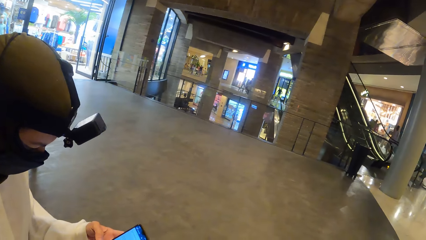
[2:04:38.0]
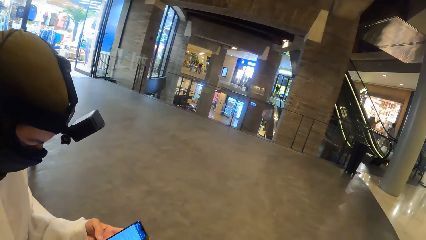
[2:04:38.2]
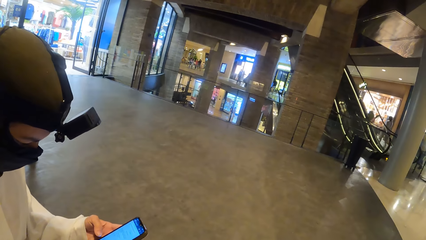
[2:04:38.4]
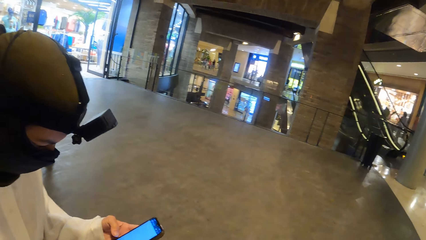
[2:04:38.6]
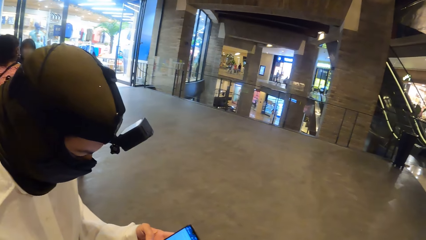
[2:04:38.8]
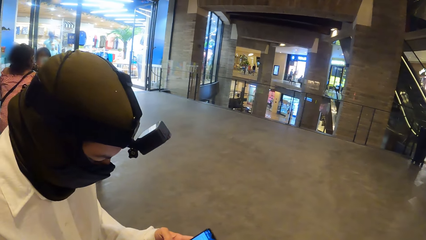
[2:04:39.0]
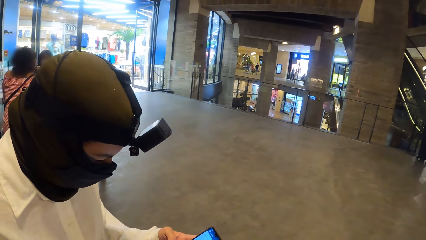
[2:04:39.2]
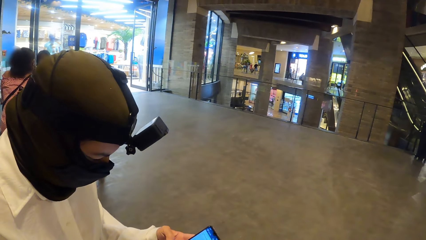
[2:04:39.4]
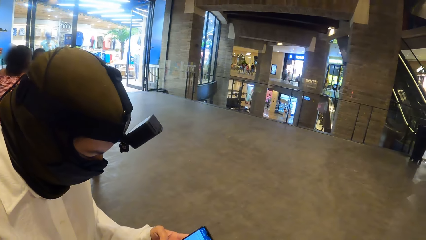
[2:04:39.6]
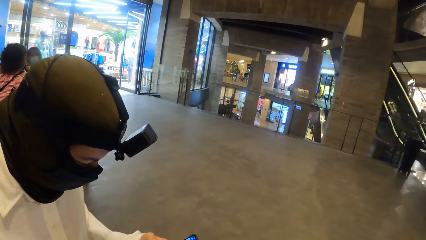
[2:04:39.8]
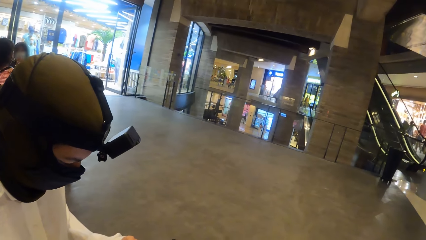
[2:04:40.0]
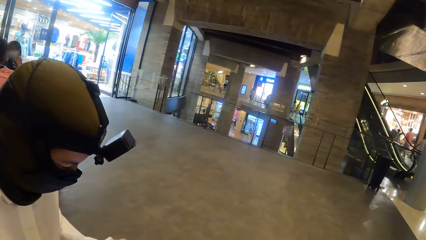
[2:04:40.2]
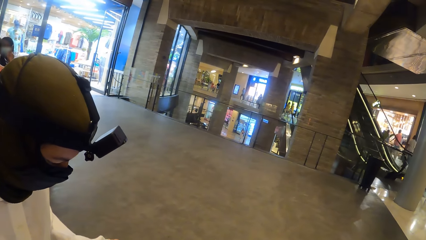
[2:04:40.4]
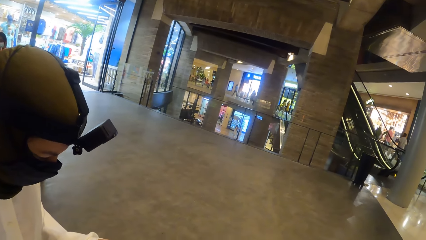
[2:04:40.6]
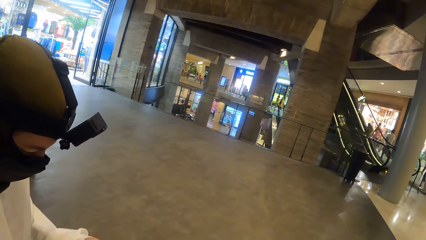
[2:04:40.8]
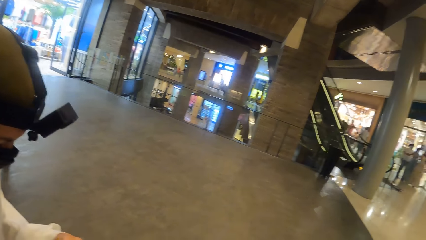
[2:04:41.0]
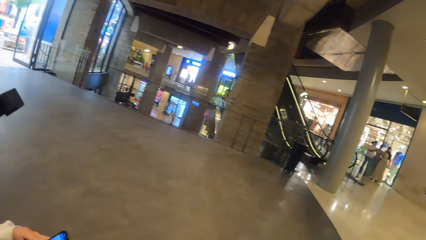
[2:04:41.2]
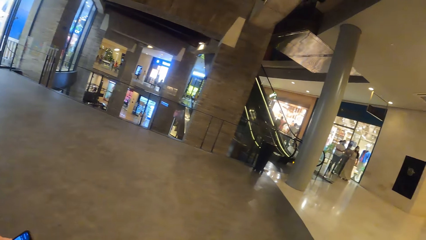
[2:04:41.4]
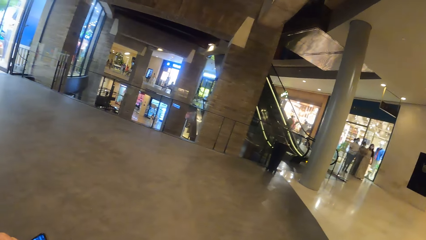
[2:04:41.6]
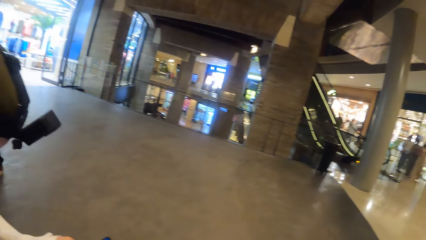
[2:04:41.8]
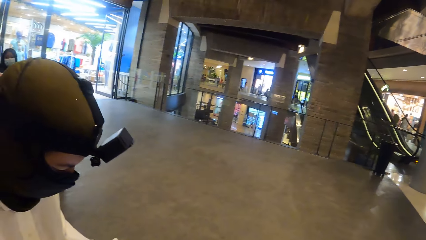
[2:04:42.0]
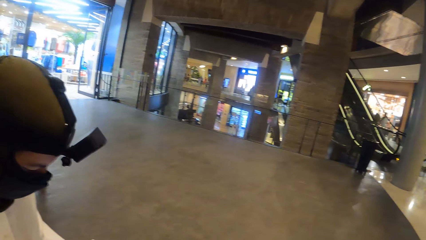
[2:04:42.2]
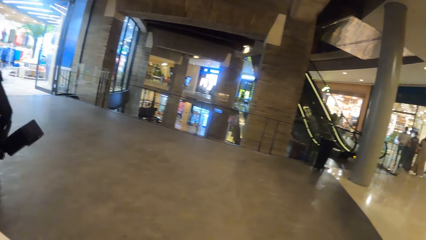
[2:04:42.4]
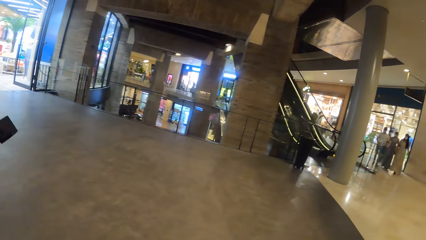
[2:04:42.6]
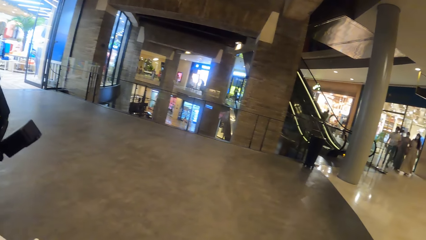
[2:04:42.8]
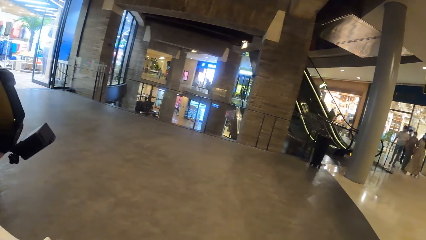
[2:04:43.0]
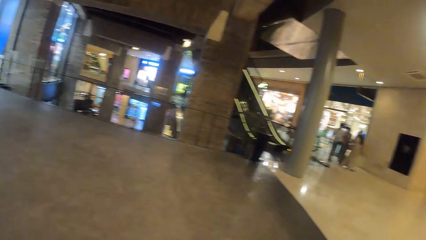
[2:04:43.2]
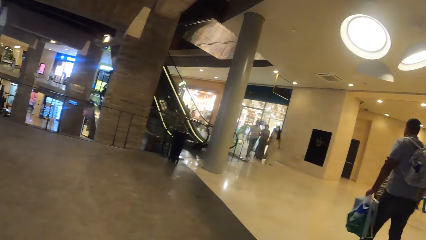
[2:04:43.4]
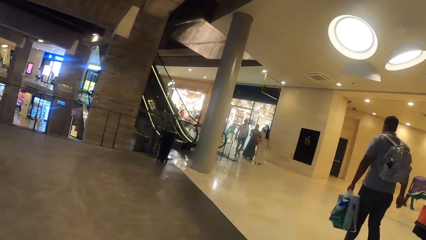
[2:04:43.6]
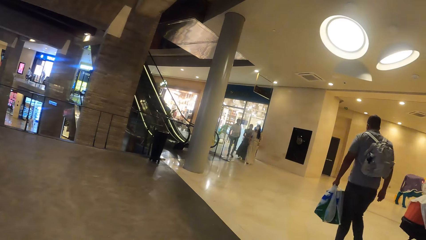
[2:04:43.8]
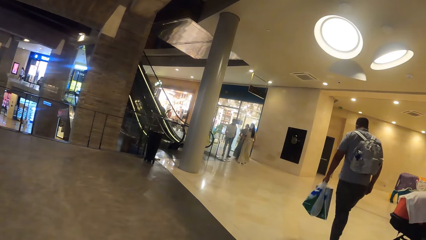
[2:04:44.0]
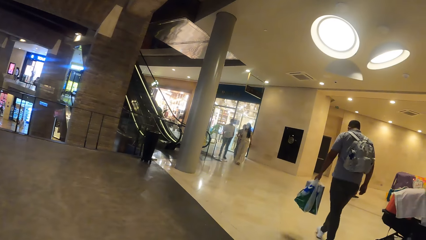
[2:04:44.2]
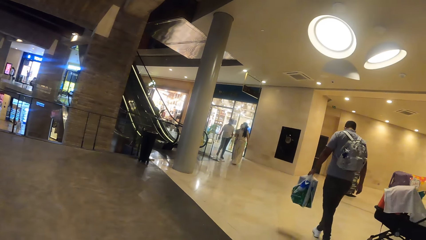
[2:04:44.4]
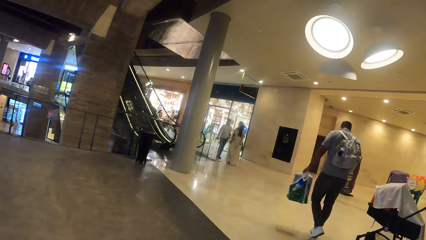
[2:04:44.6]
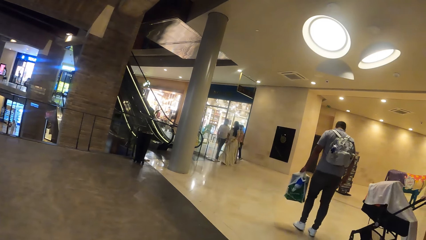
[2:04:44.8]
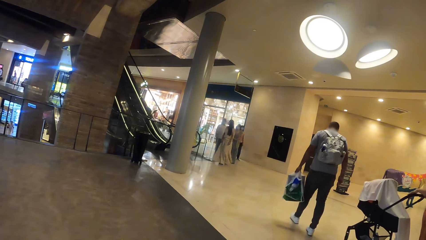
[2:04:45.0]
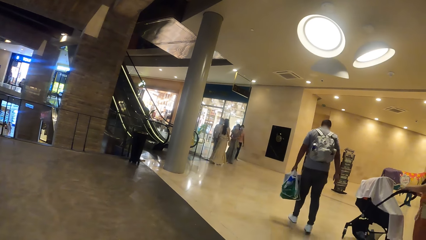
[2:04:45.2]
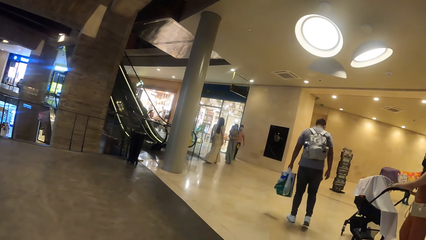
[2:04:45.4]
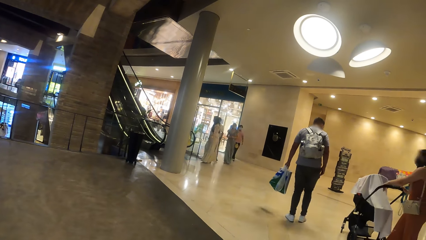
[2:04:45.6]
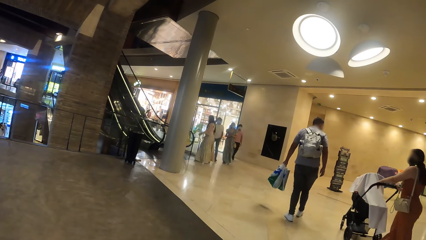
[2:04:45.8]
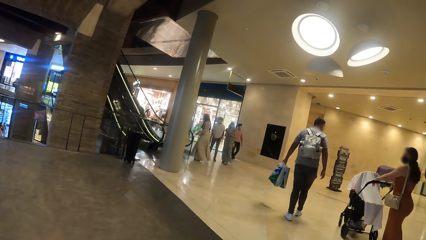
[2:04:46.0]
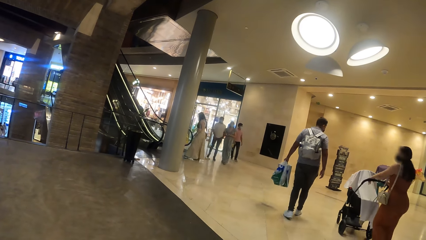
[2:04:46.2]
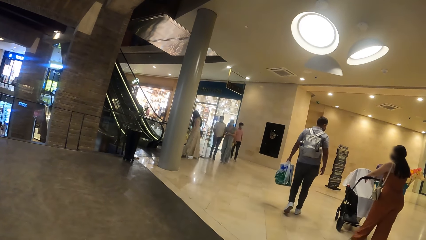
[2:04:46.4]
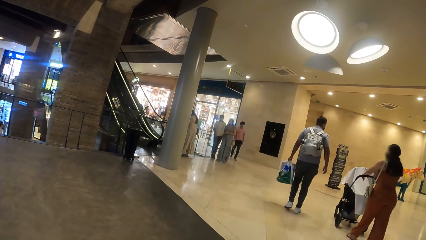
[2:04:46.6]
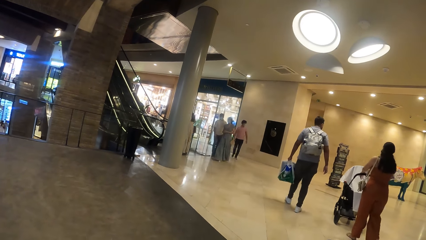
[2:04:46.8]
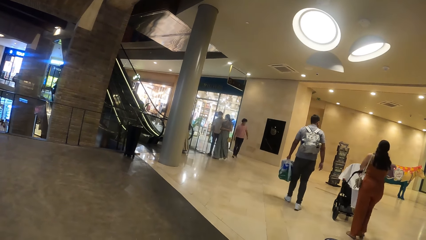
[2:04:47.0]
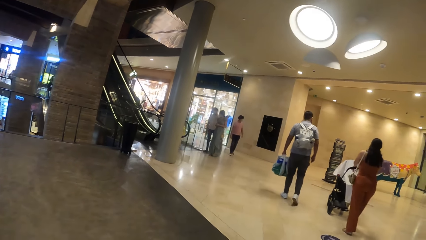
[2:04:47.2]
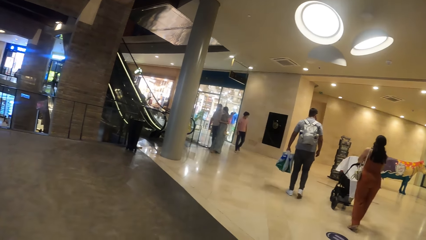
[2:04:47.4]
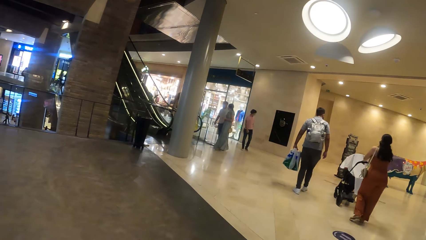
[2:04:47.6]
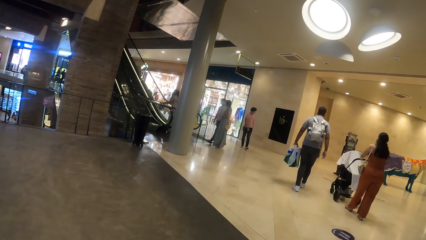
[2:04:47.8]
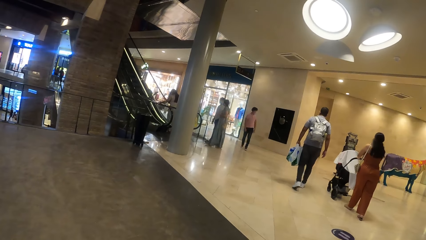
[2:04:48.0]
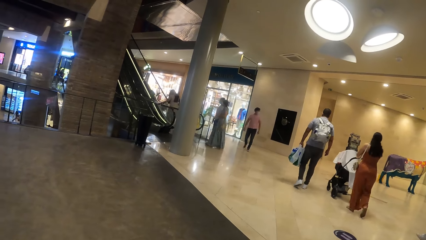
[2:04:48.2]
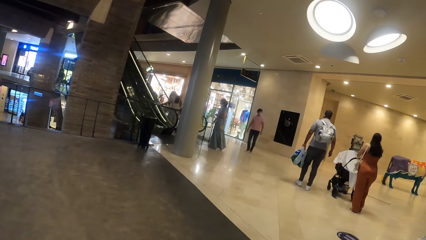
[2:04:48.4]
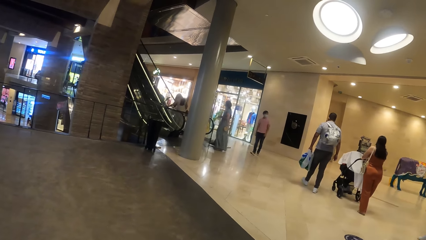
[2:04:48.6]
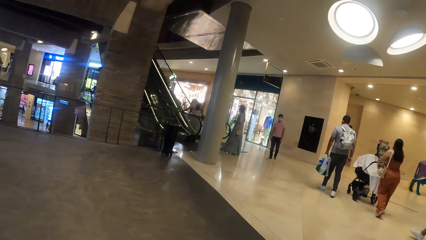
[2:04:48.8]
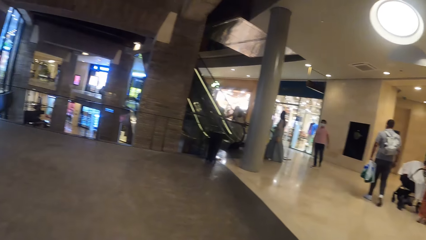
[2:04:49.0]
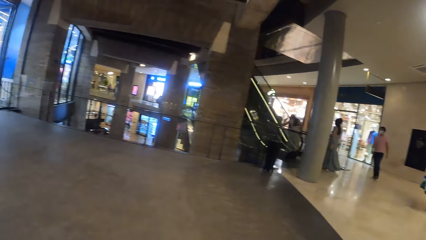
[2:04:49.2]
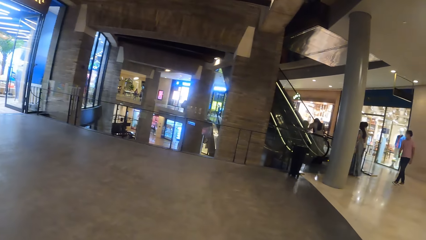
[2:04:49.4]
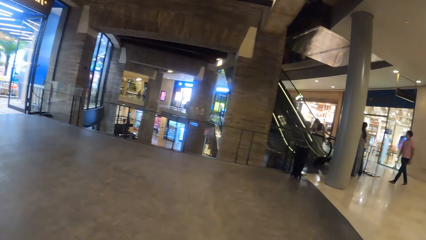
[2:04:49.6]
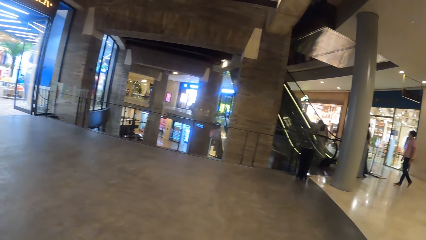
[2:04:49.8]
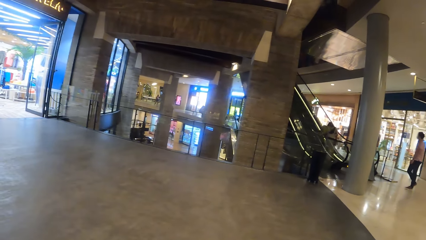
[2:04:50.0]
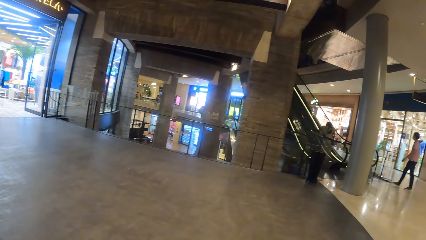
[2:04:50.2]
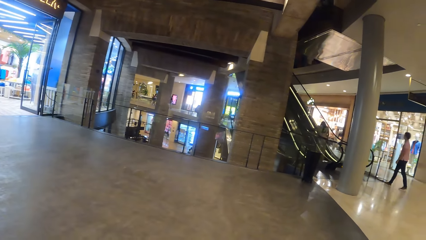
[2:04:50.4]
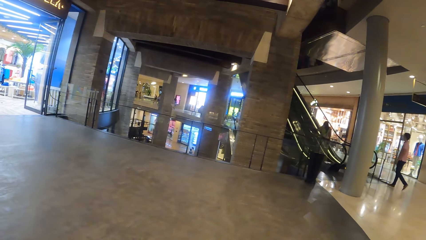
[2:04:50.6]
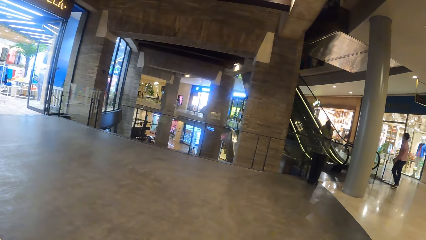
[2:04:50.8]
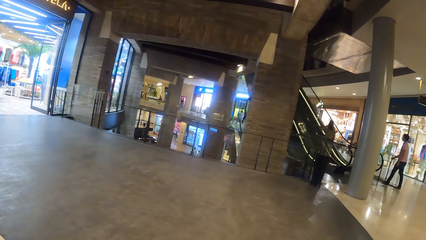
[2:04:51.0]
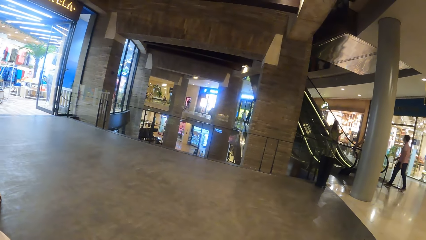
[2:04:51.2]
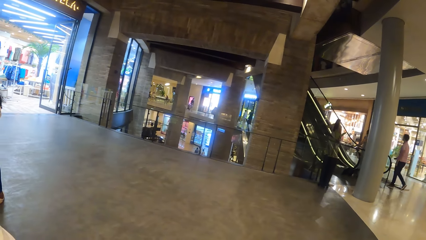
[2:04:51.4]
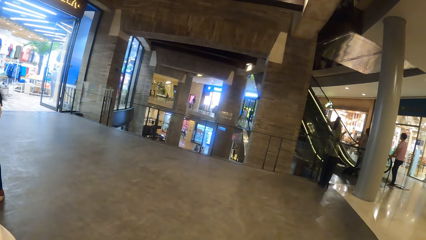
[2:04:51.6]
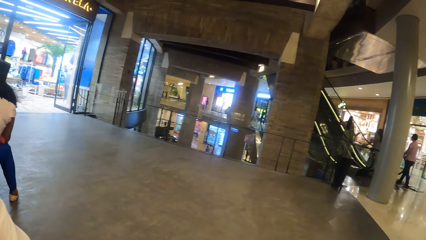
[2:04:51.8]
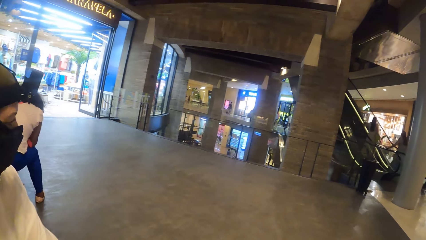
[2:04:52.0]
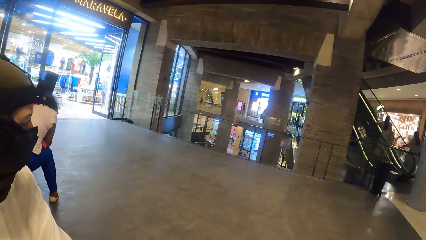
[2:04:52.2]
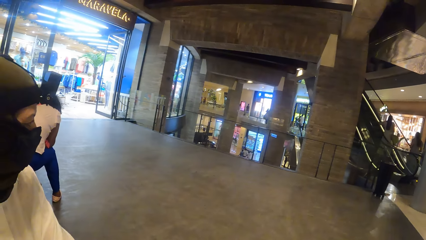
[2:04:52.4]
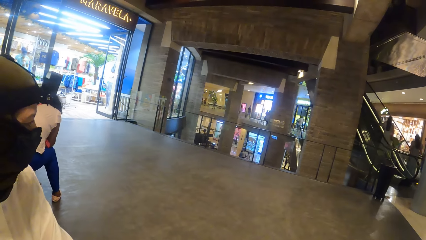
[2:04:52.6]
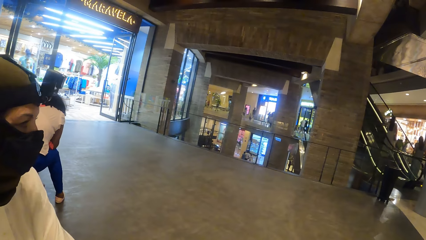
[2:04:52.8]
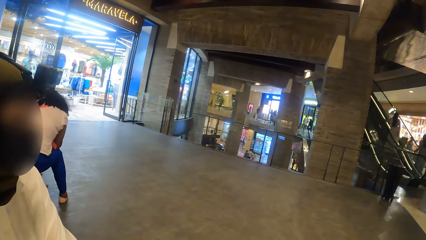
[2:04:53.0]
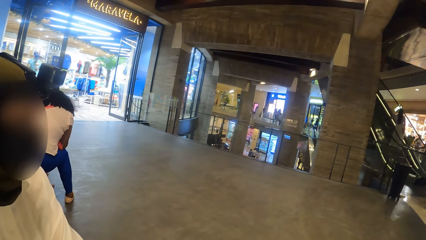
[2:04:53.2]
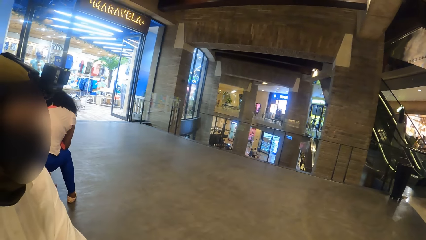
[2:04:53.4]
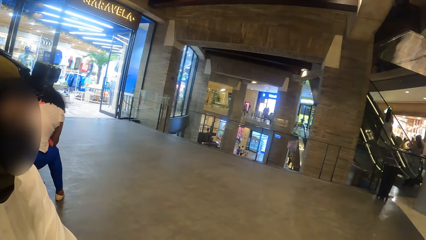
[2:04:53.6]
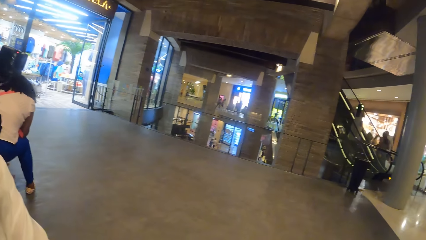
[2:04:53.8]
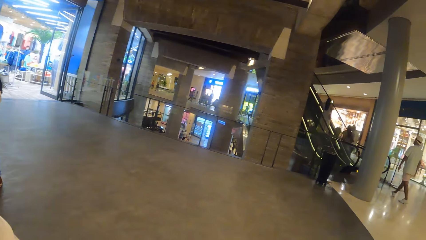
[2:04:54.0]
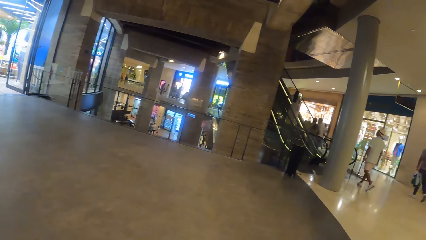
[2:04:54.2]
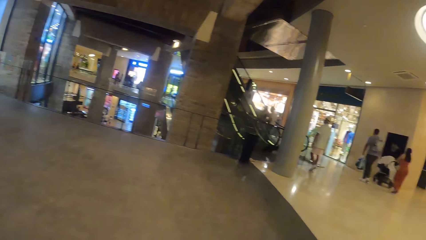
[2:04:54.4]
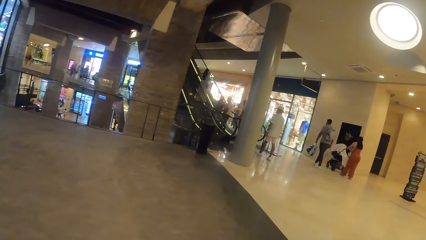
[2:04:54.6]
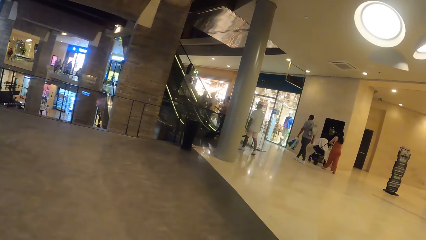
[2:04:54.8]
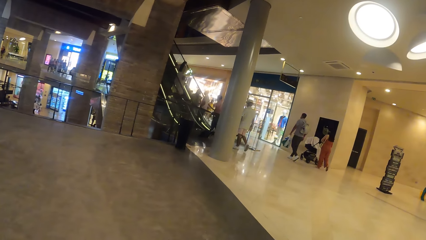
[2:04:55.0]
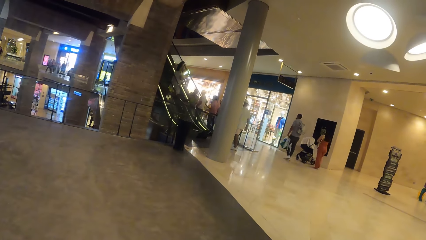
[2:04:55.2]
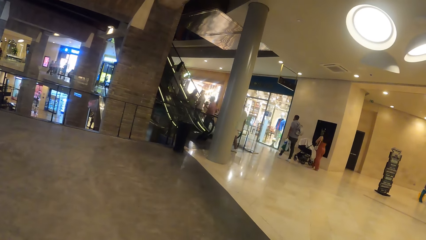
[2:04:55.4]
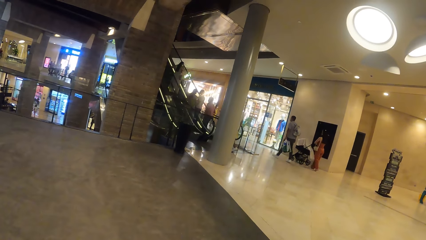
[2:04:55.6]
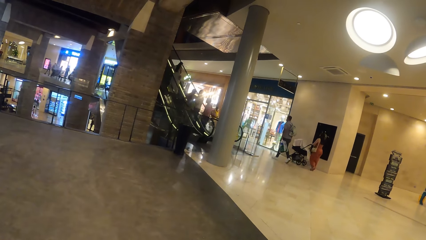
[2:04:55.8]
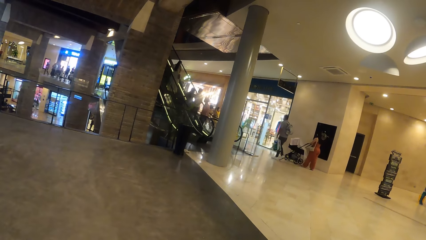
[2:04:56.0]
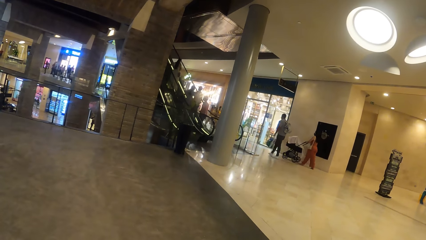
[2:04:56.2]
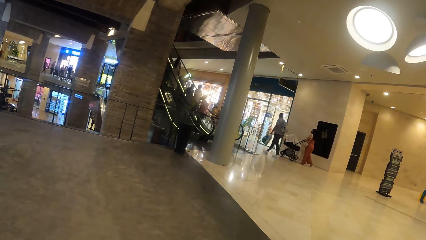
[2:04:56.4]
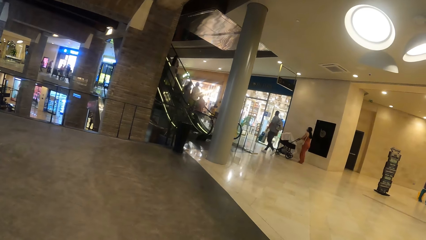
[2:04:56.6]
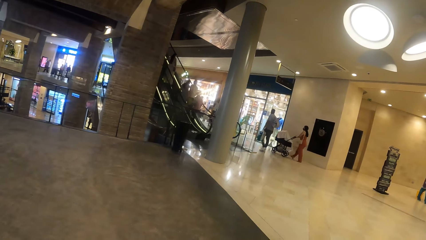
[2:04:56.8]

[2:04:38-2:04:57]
The camera wearer looks around. They interact with a woman. They look around.
